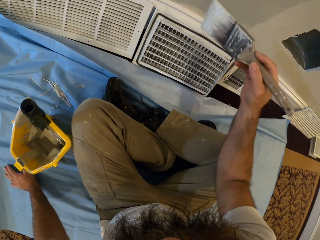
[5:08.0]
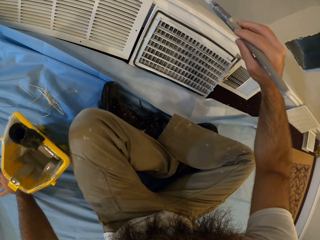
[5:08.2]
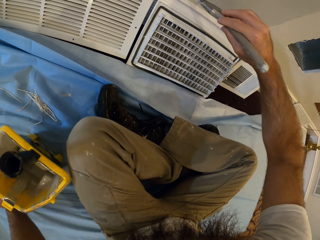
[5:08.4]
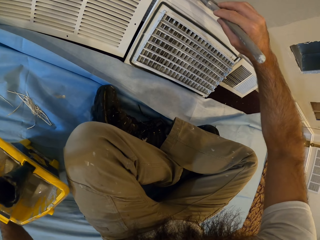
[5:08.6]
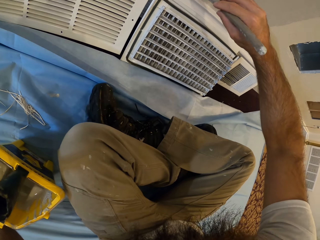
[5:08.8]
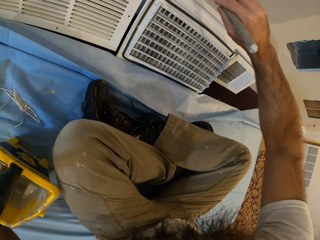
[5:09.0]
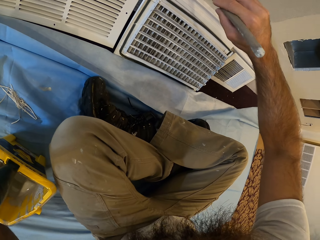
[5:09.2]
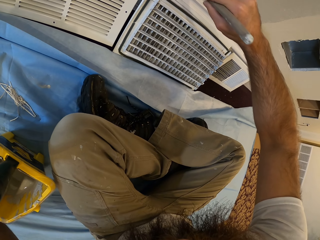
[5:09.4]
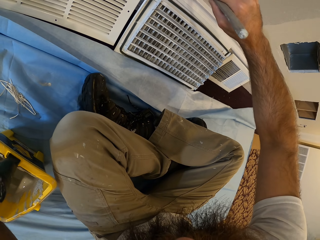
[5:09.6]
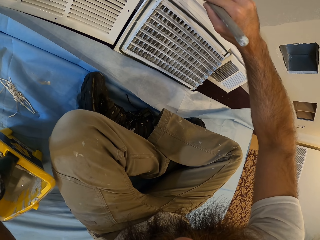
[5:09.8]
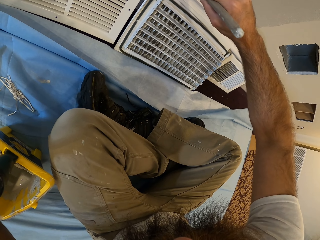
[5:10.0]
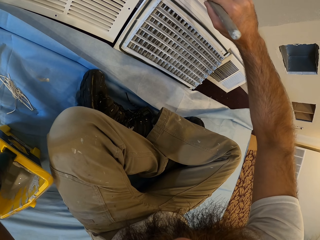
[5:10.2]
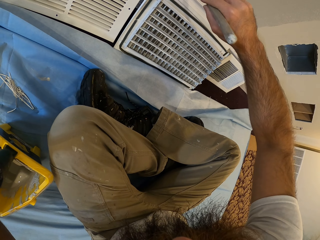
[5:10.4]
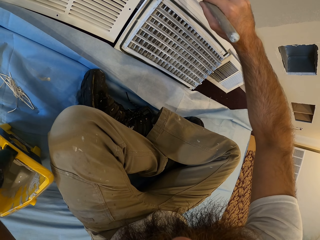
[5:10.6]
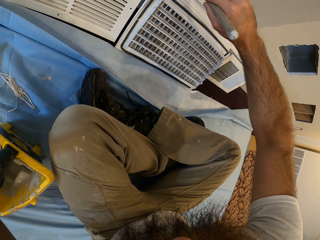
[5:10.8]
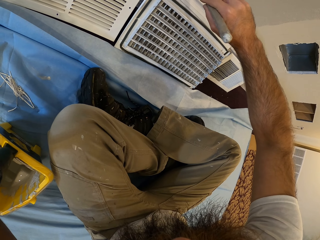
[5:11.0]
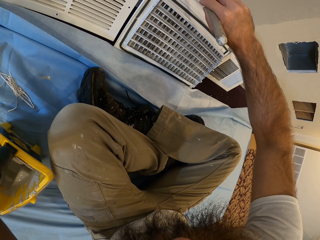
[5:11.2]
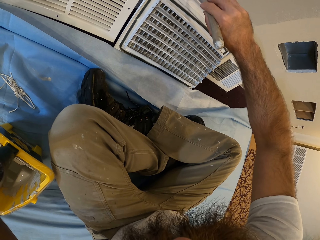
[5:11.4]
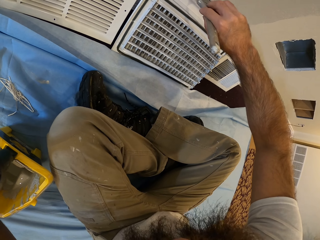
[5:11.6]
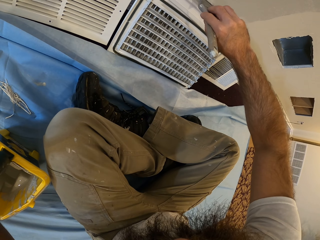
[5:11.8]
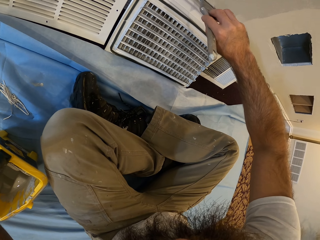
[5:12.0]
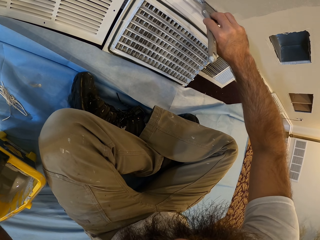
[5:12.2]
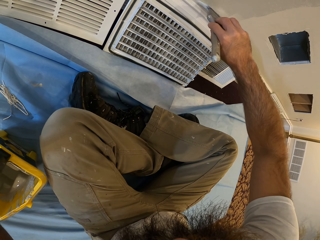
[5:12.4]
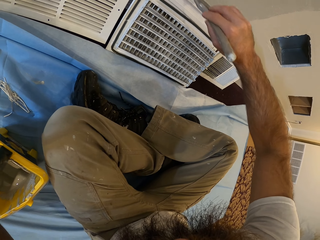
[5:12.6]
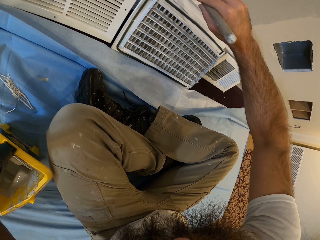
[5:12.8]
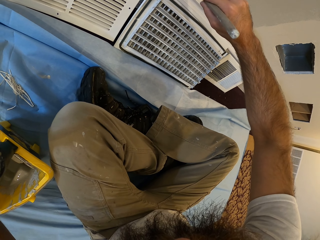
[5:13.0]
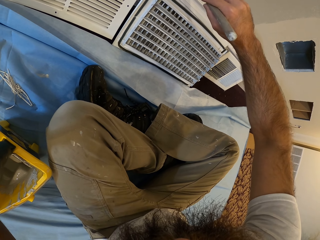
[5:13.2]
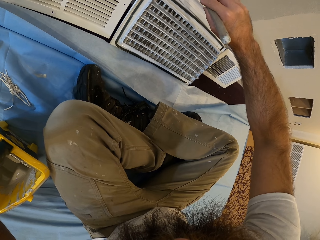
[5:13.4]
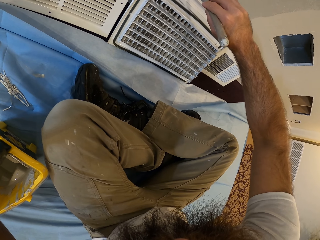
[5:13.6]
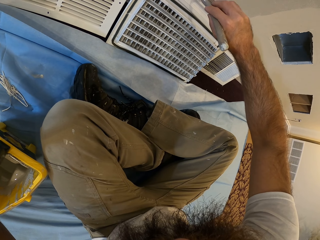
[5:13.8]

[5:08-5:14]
The camera wearer paints the wall with the paint brush in his right hand.

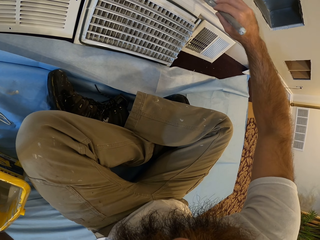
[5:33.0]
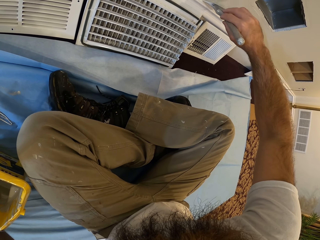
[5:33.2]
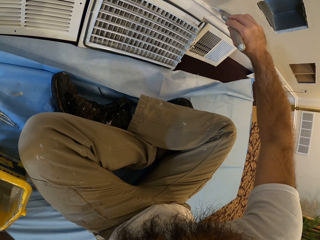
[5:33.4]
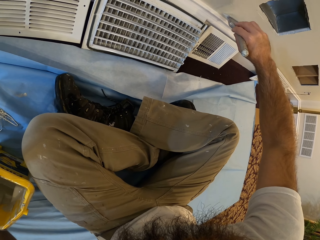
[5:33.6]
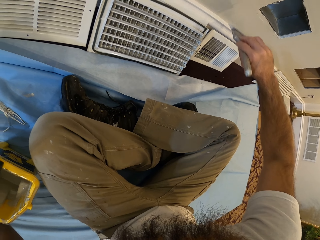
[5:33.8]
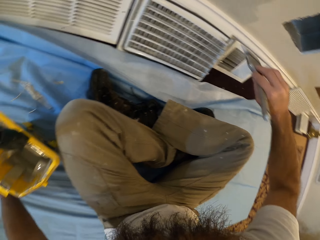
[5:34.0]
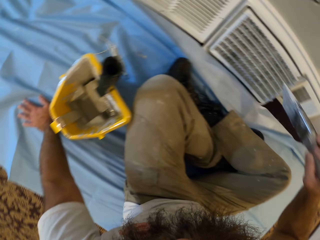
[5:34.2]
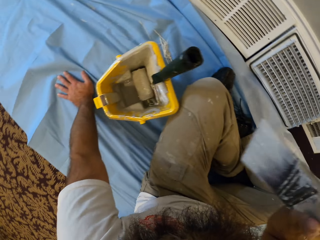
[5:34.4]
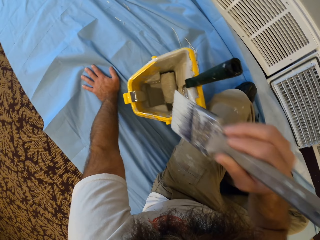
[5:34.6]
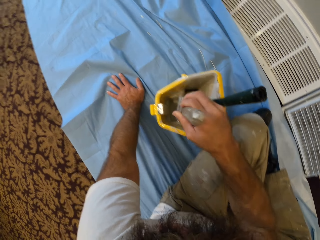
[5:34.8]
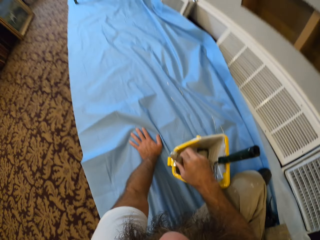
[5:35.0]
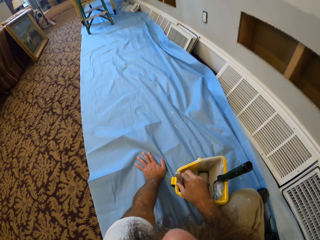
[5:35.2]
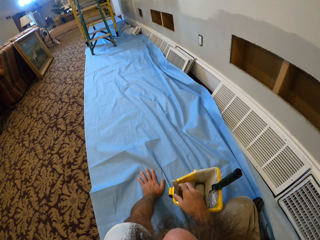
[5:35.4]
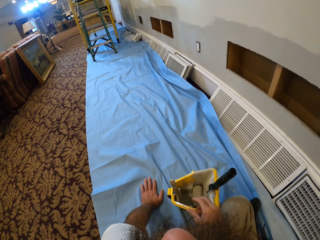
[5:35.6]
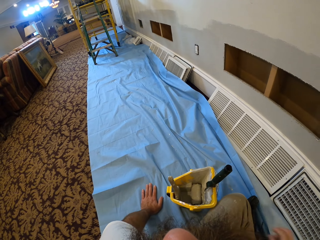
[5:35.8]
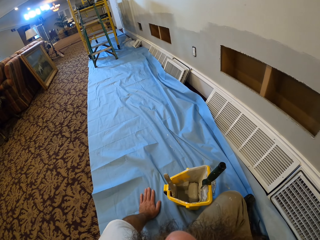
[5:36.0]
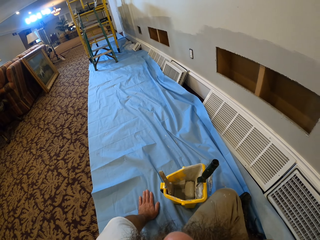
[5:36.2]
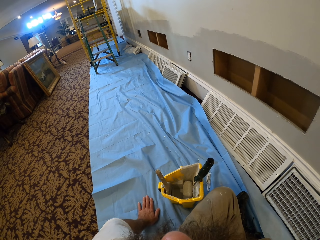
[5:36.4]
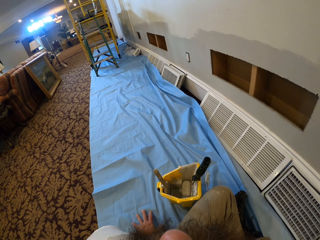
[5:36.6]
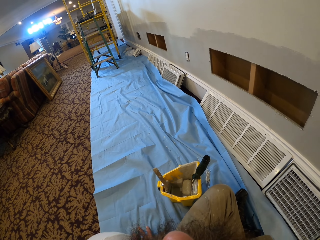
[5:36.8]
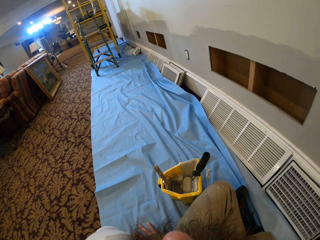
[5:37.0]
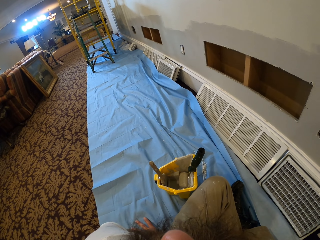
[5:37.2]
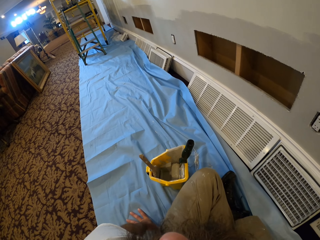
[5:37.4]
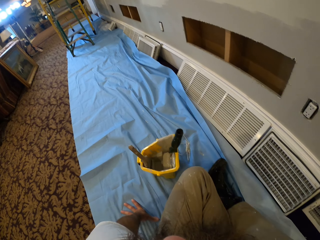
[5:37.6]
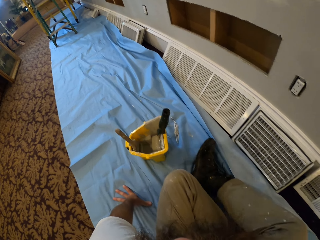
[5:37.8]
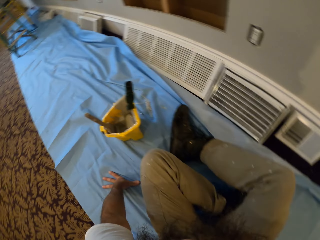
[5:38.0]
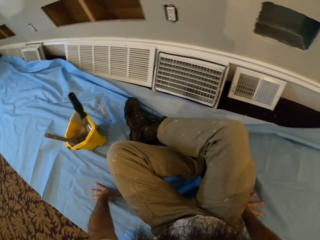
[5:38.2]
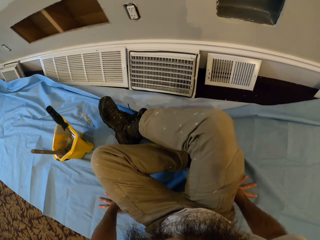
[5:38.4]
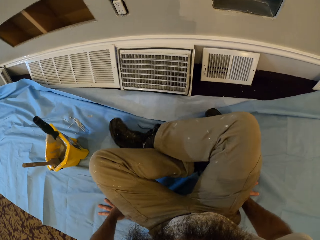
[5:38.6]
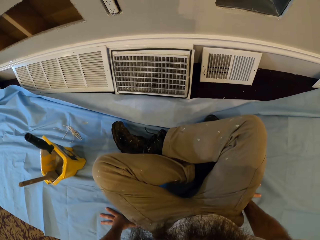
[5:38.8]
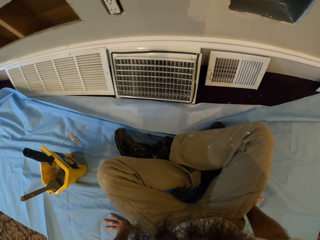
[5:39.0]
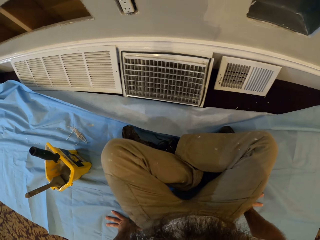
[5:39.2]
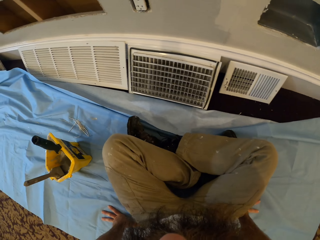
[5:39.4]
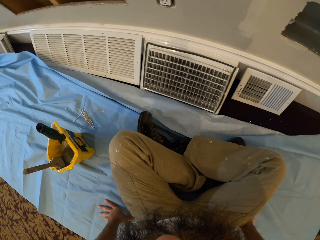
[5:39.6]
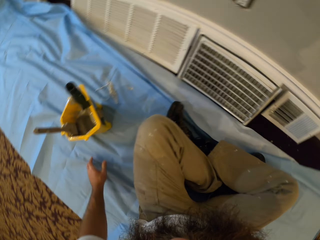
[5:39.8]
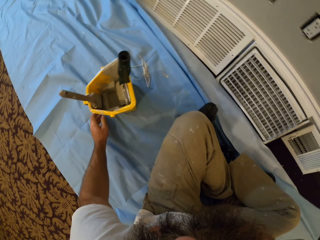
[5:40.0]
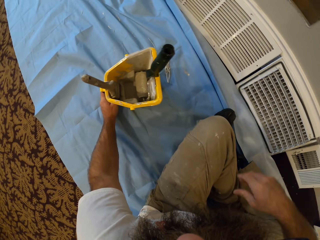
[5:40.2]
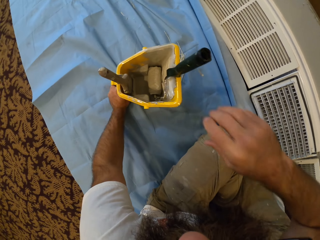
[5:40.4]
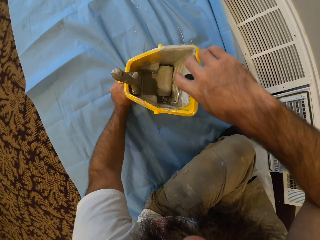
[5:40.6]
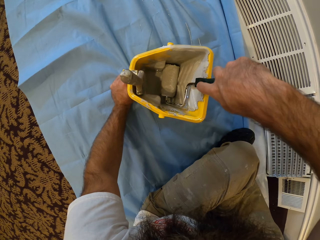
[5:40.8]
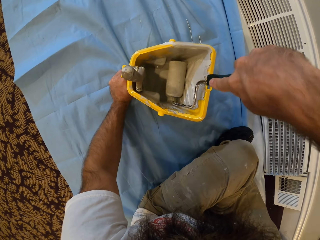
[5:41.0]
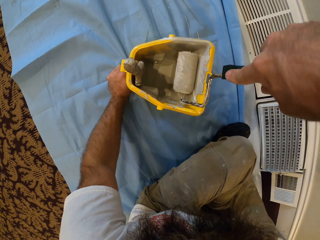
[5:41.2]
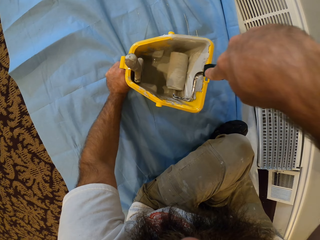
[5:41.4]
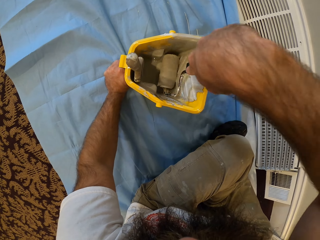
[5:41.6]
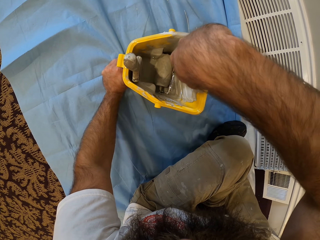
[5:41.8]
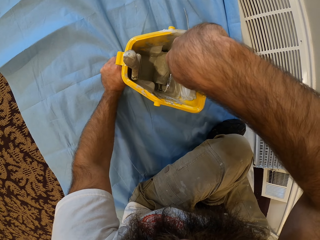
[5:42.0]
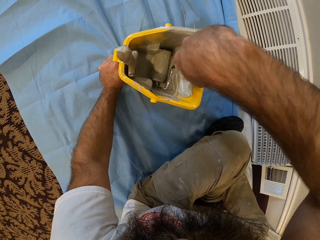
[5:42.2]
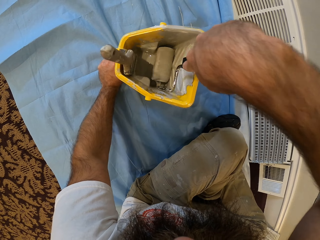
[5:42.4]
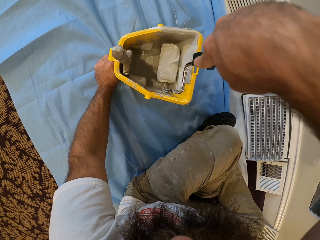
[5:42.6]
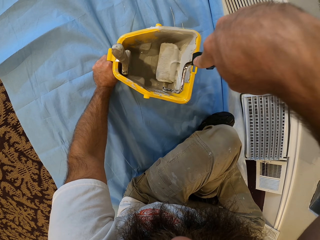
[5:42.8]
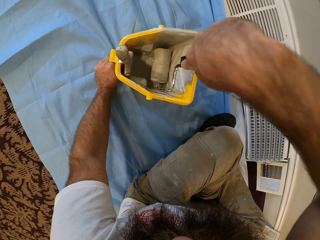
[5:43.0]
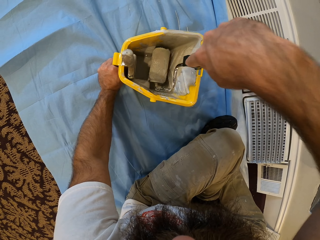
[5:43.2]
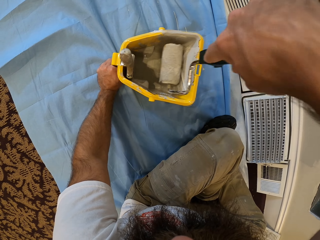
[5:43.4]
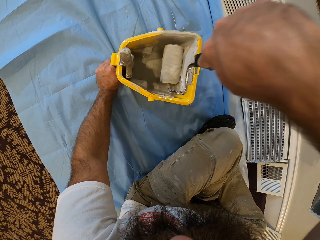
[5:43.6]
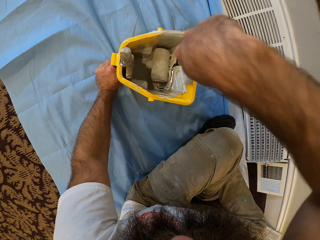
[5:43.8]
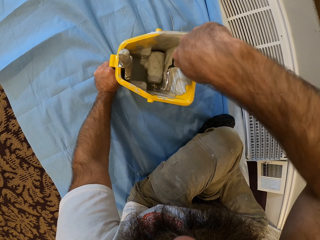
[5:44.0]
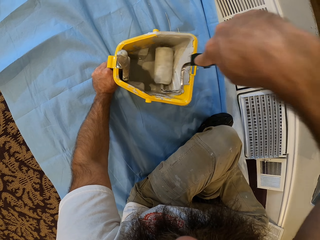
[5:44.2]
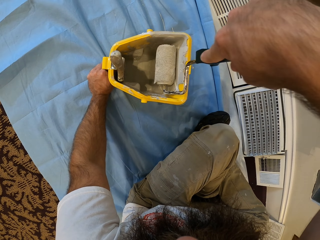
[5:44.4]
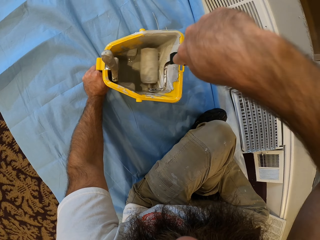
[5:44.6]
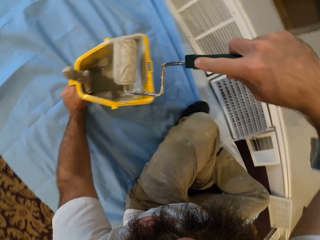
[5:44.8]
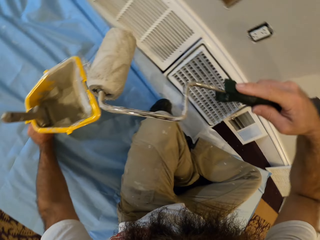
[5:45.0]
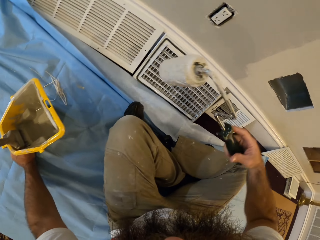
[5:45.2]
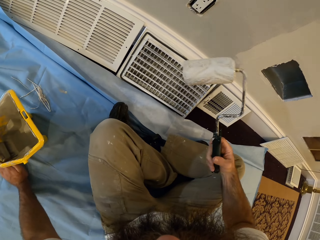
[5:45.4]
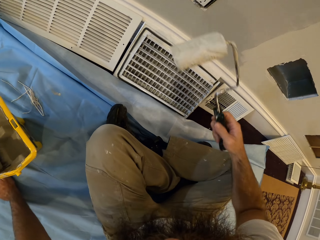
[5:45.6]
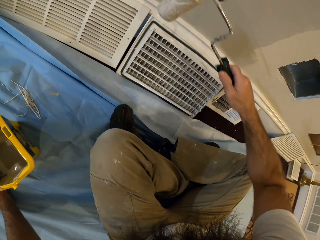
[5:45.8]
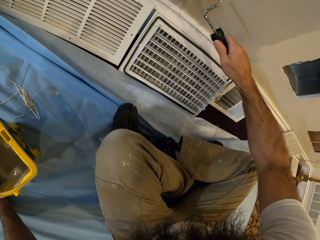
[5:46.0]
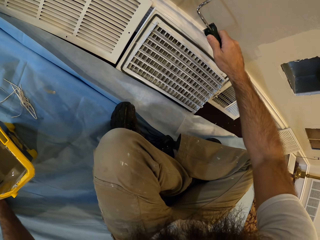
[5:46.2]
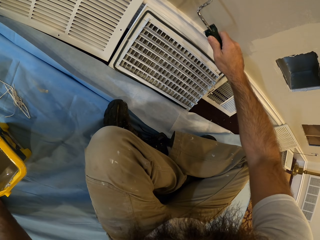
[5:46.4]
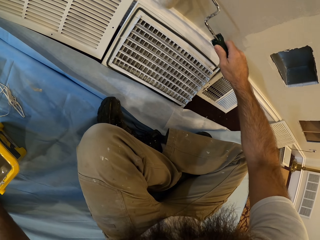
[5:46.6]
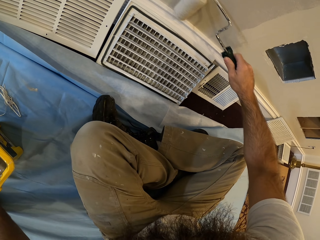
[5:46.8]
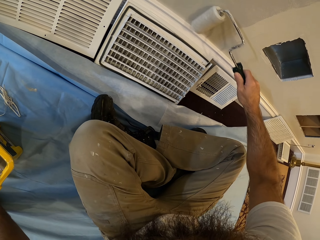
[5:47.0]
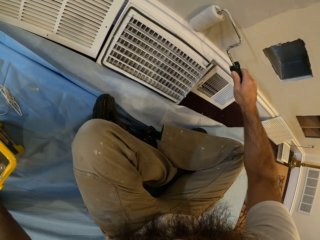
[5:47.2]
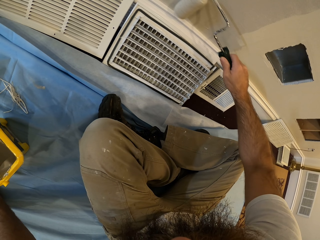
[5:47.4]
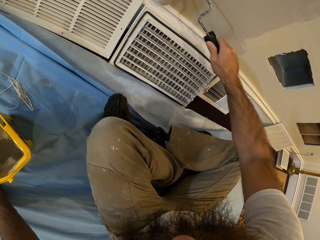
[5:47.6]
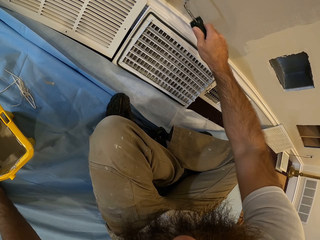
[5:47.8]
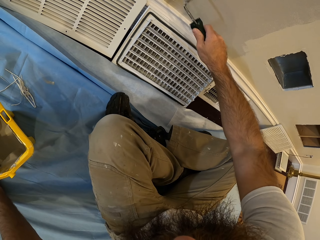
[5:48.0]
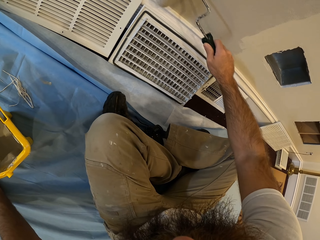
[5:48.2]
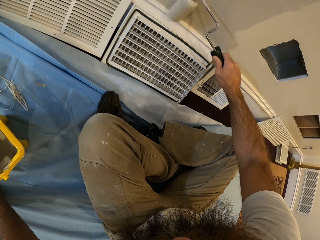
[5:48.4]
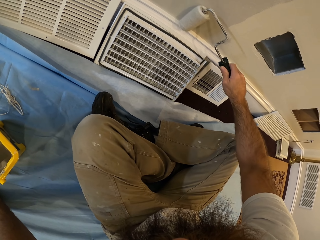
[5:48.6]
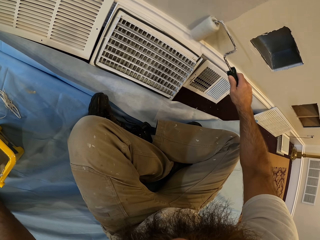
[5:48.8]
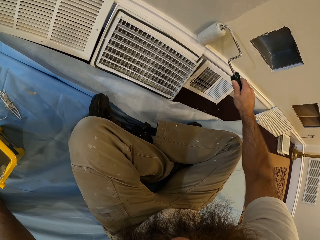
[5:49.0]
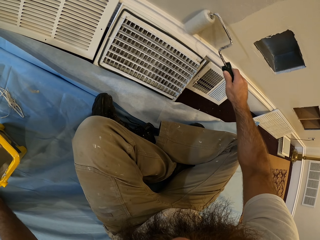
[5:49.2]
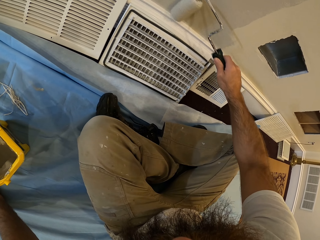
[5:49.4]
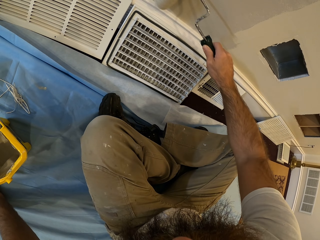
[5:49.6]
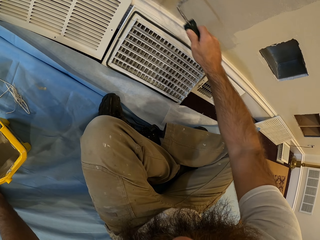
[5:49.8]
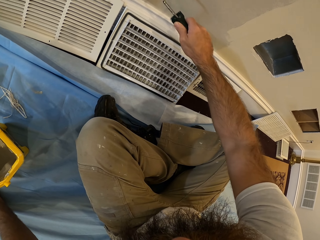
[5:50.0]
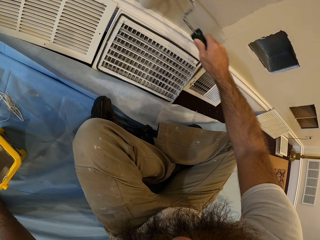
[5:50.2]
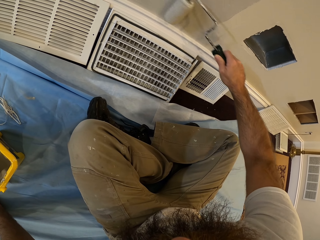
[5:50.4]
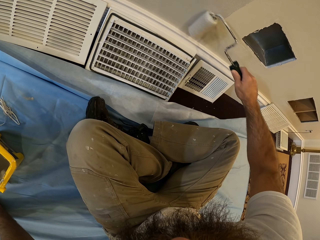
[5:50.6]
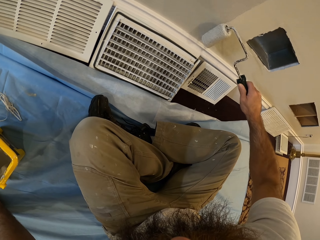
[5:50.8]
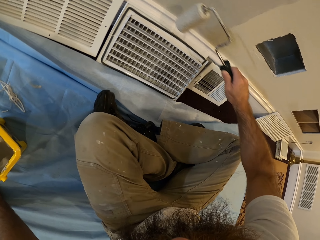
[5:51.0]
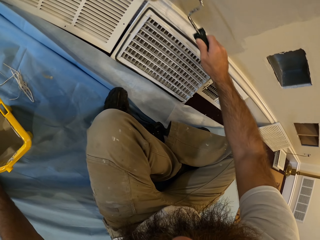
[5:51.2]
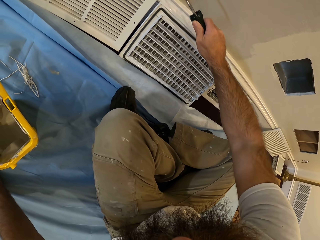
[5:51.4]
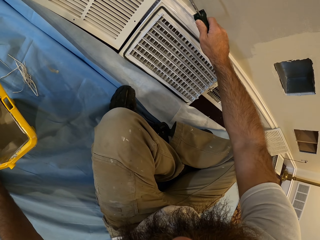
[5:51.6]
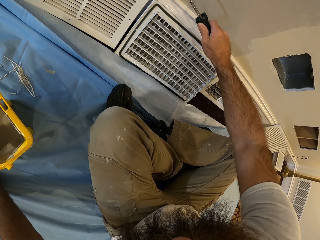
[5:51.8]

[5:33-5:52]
The camera wearer drops the paint brush in the paint bucket with his right hand. He rubs the paint brush in the paint tin. He adjusts his sitting position to the right on the floor. He takes paint with a paint roller from the paint bucket with his right hand. He holds the paint roller and rubs the paint roller on the paint tin. He paints the wall with the paint roller in his right hand.
